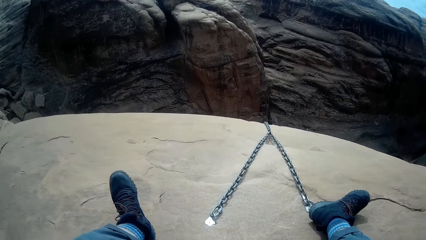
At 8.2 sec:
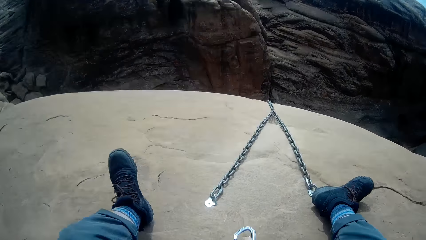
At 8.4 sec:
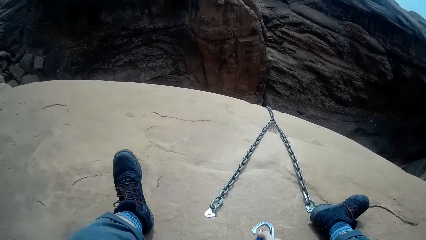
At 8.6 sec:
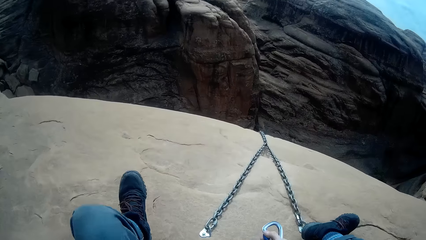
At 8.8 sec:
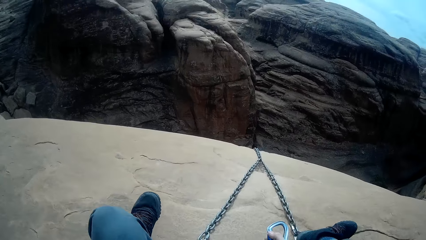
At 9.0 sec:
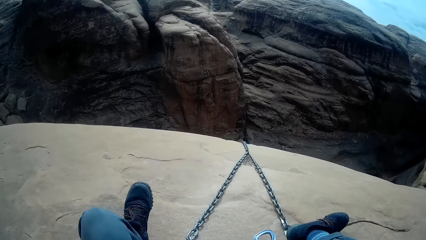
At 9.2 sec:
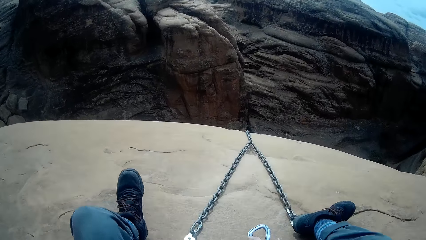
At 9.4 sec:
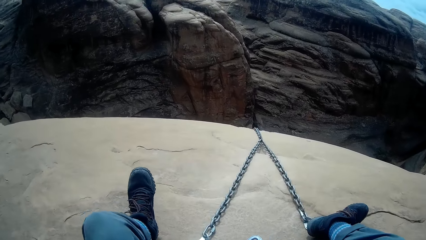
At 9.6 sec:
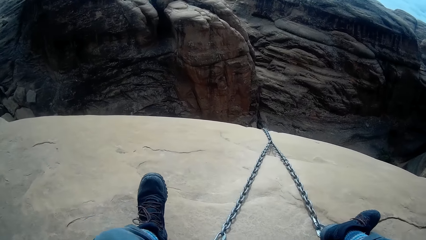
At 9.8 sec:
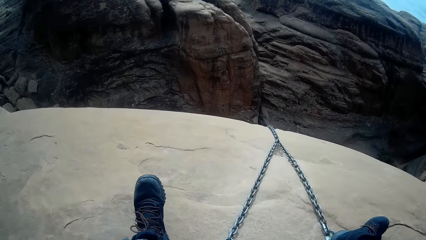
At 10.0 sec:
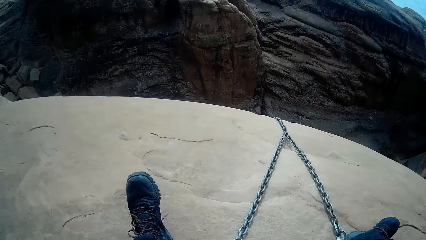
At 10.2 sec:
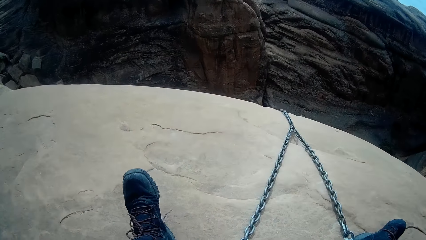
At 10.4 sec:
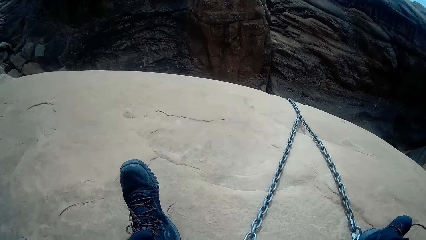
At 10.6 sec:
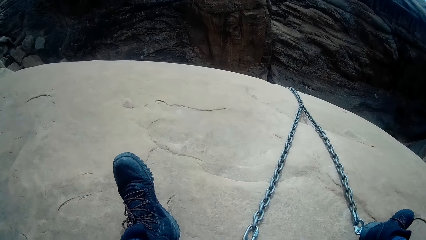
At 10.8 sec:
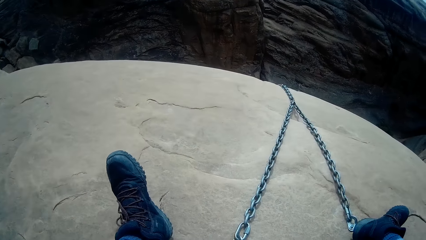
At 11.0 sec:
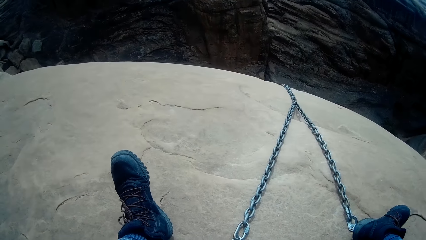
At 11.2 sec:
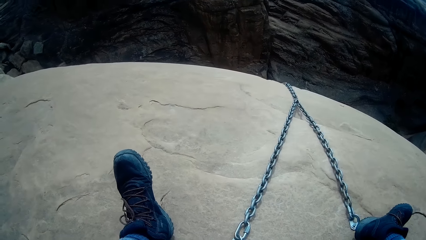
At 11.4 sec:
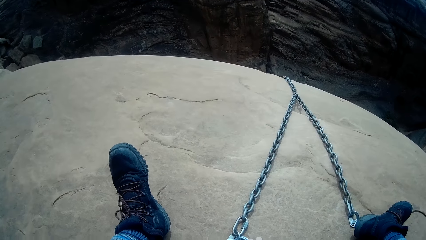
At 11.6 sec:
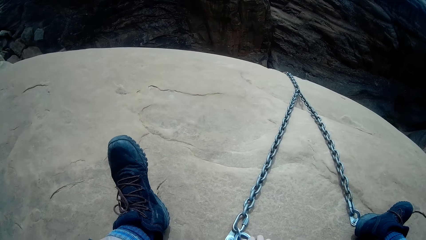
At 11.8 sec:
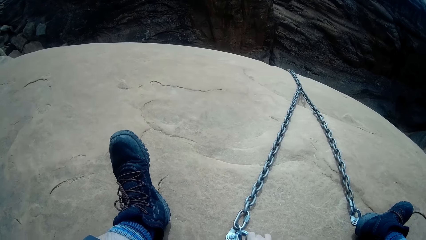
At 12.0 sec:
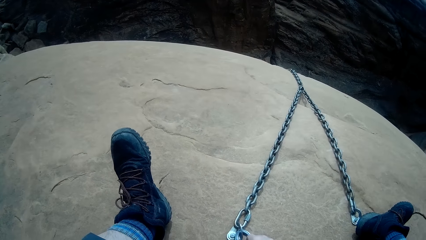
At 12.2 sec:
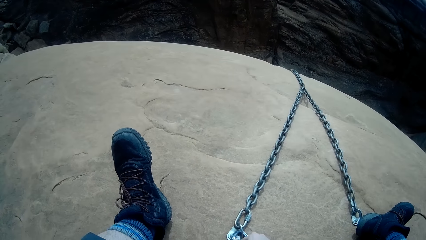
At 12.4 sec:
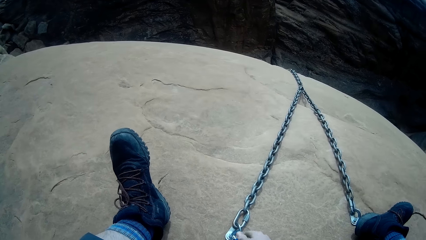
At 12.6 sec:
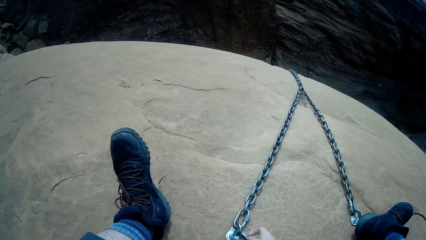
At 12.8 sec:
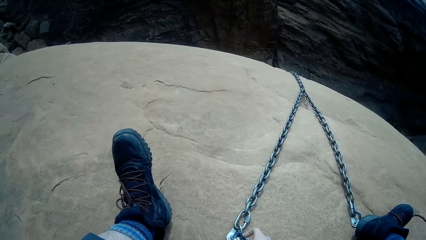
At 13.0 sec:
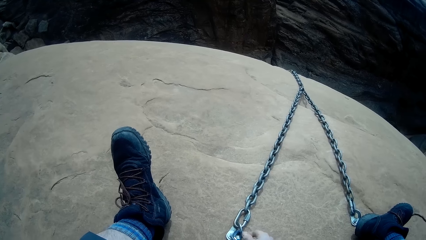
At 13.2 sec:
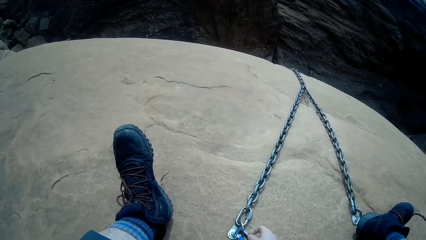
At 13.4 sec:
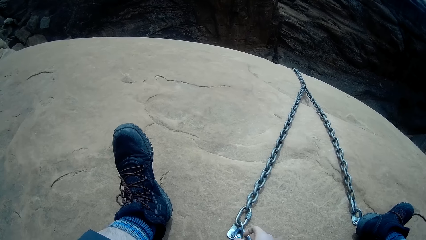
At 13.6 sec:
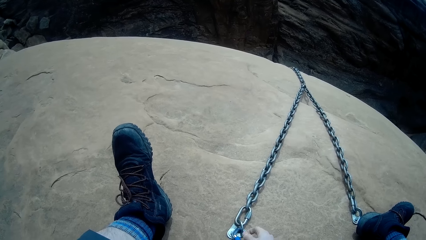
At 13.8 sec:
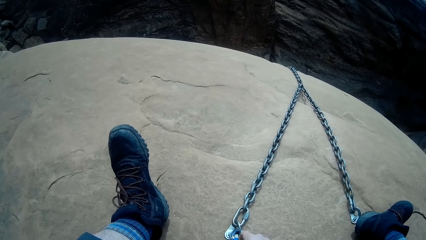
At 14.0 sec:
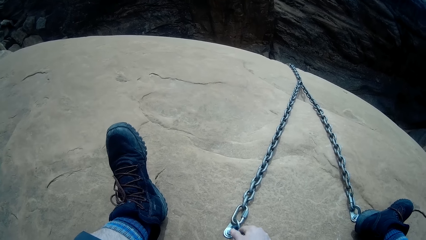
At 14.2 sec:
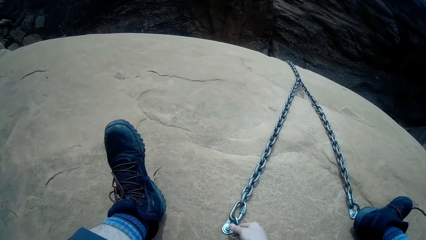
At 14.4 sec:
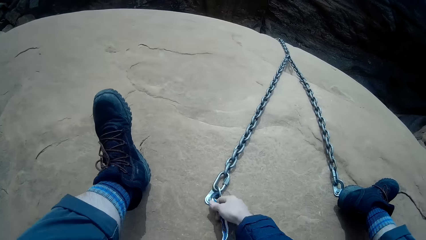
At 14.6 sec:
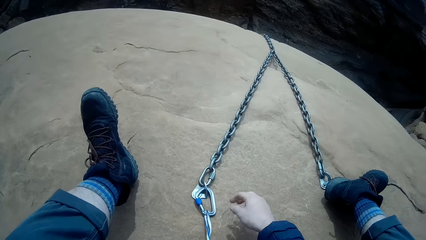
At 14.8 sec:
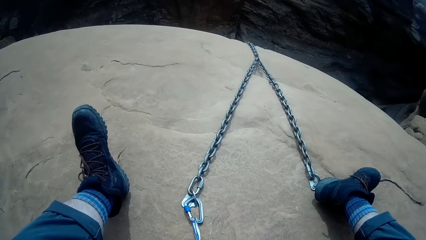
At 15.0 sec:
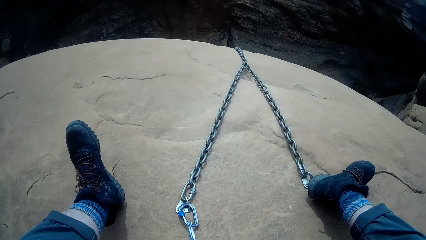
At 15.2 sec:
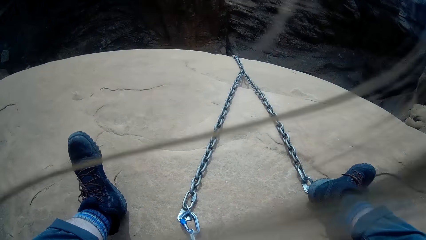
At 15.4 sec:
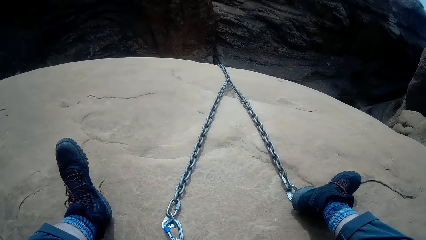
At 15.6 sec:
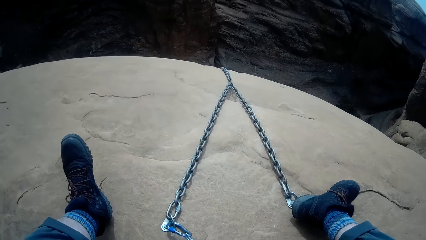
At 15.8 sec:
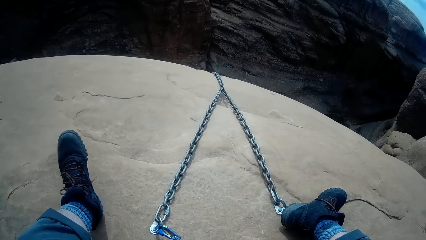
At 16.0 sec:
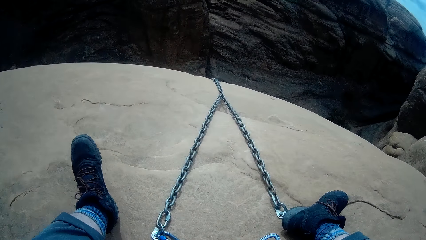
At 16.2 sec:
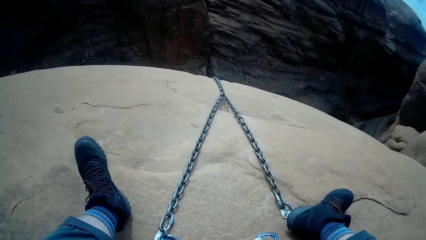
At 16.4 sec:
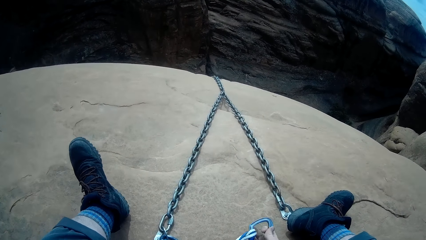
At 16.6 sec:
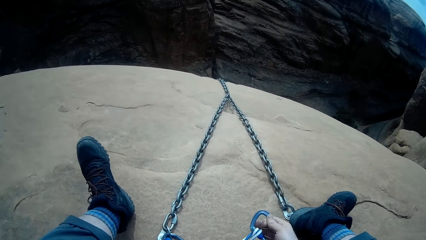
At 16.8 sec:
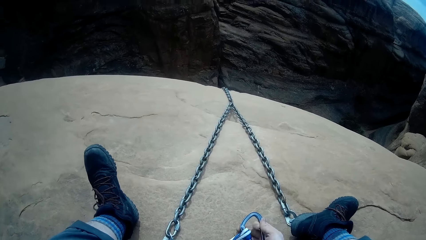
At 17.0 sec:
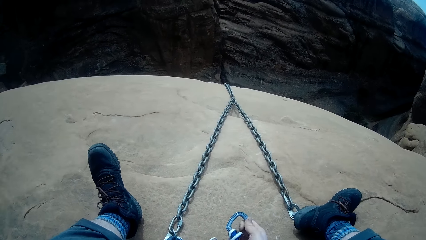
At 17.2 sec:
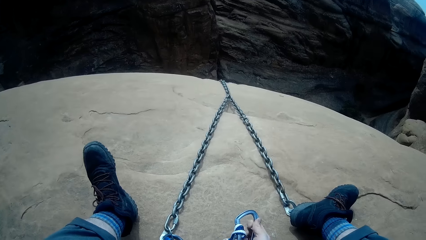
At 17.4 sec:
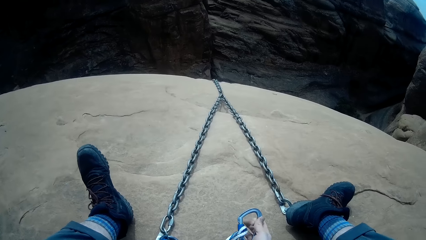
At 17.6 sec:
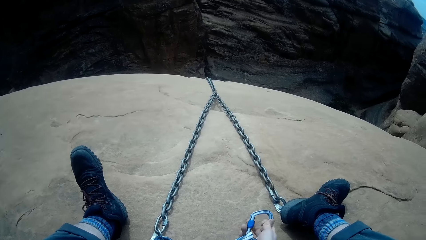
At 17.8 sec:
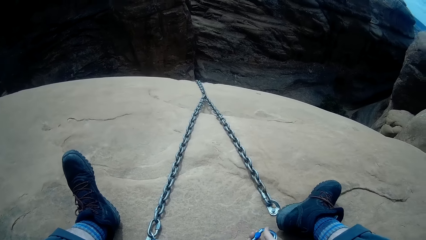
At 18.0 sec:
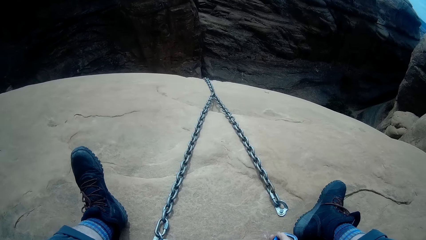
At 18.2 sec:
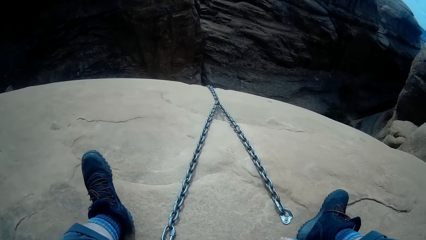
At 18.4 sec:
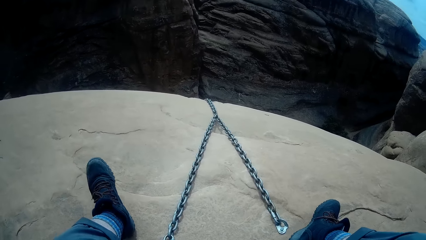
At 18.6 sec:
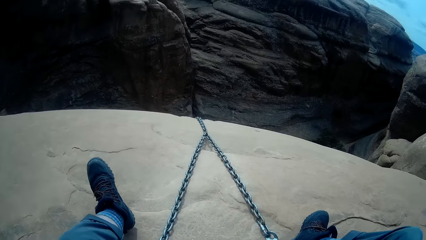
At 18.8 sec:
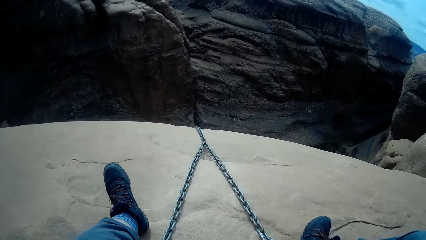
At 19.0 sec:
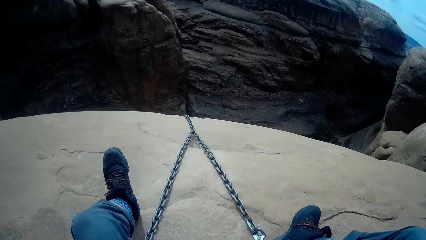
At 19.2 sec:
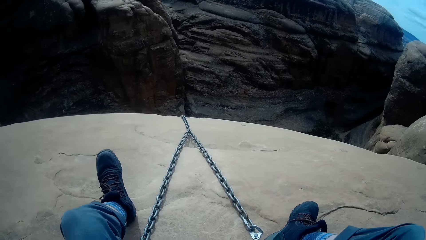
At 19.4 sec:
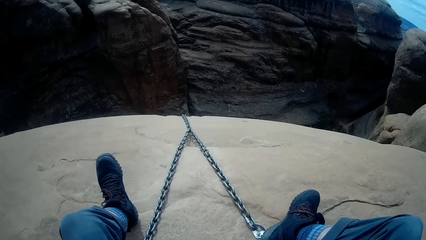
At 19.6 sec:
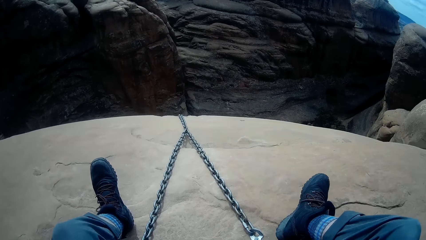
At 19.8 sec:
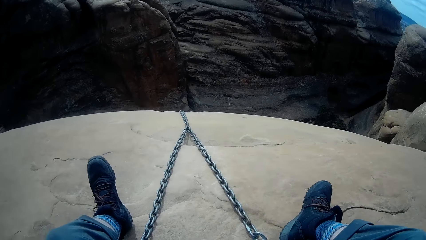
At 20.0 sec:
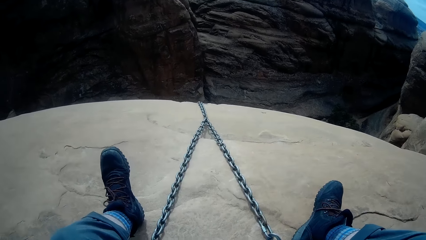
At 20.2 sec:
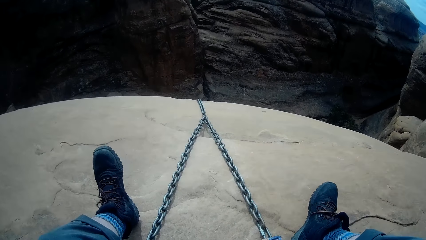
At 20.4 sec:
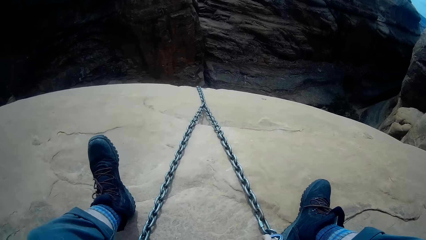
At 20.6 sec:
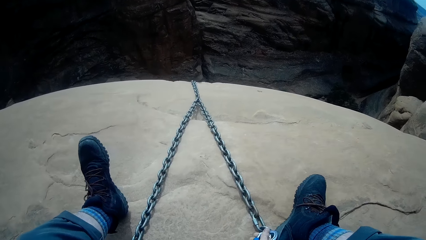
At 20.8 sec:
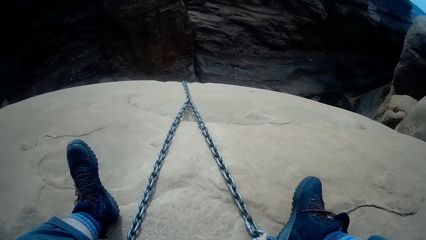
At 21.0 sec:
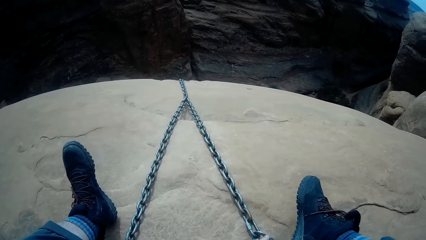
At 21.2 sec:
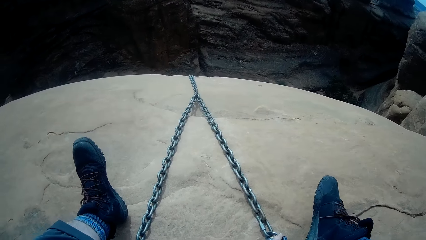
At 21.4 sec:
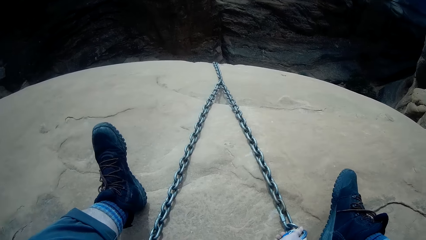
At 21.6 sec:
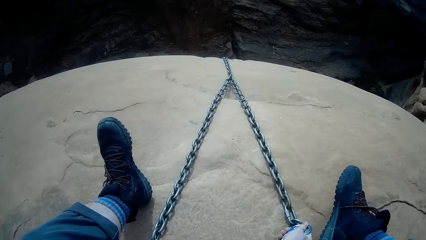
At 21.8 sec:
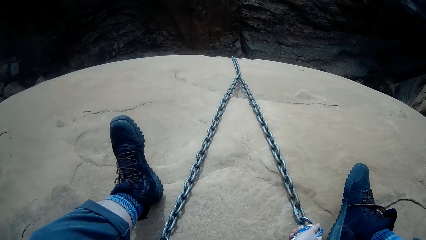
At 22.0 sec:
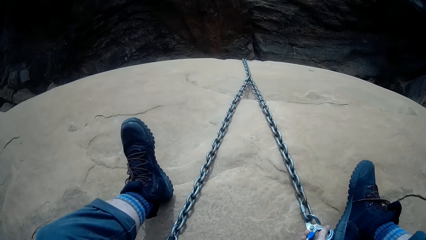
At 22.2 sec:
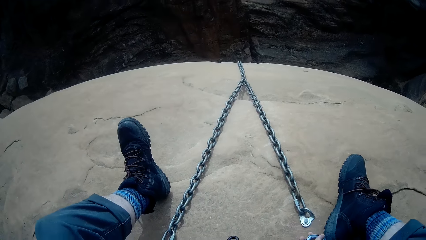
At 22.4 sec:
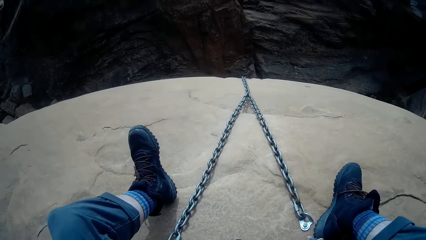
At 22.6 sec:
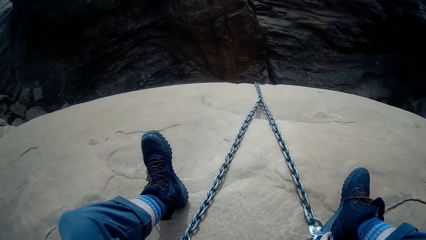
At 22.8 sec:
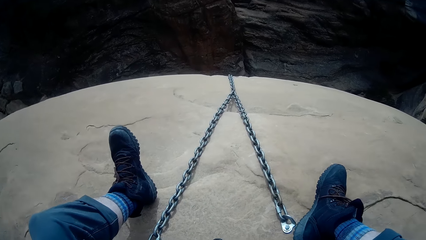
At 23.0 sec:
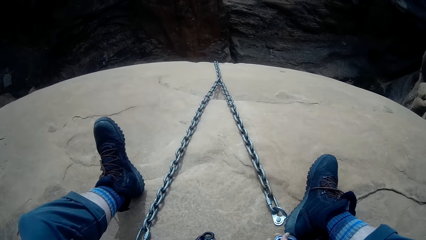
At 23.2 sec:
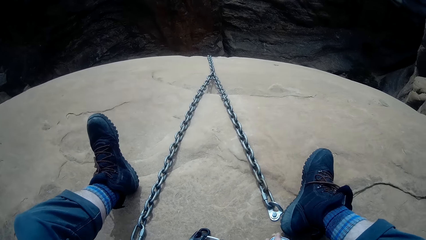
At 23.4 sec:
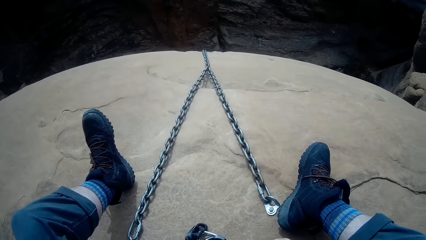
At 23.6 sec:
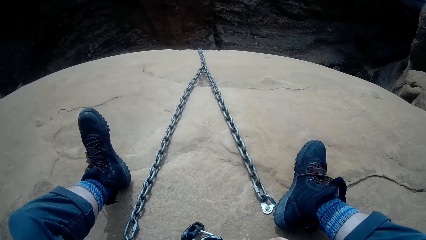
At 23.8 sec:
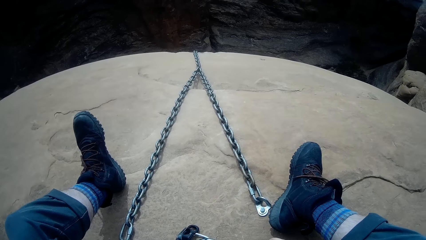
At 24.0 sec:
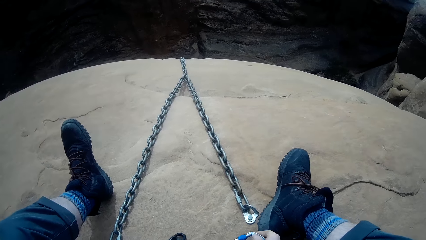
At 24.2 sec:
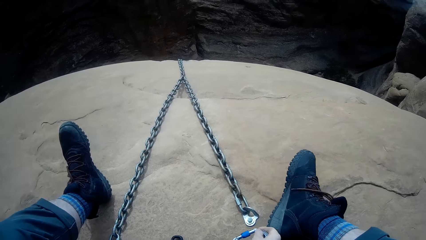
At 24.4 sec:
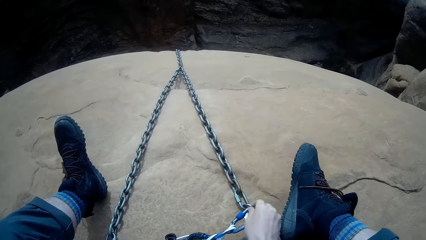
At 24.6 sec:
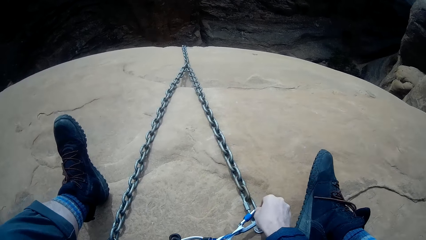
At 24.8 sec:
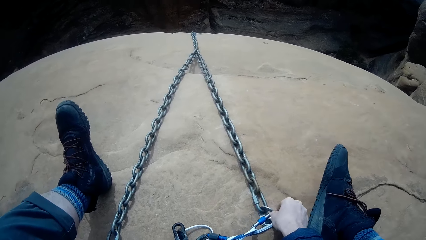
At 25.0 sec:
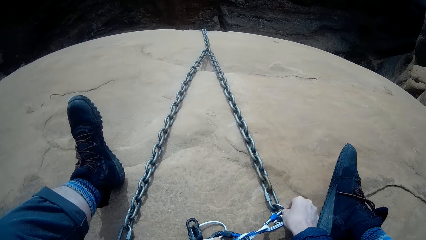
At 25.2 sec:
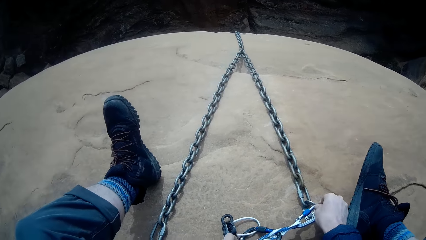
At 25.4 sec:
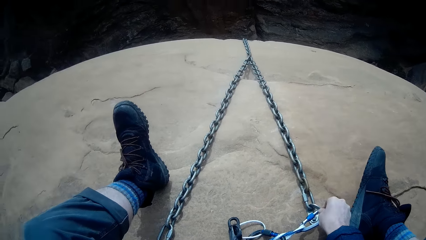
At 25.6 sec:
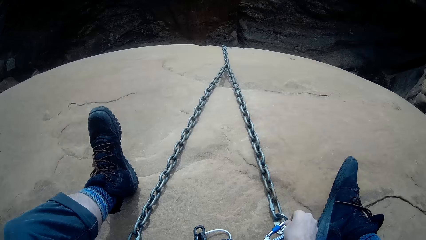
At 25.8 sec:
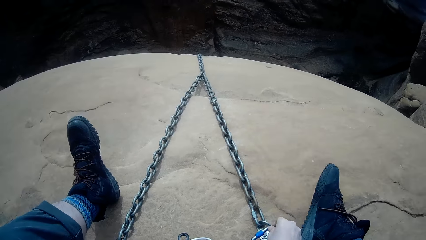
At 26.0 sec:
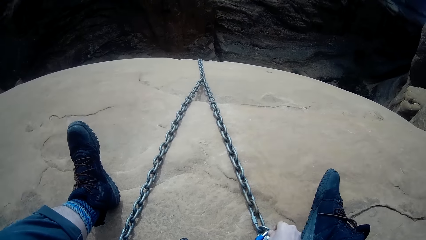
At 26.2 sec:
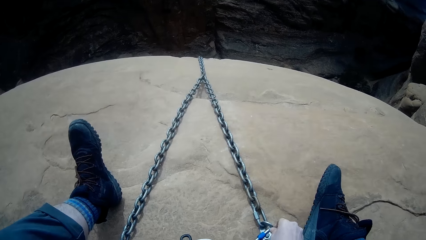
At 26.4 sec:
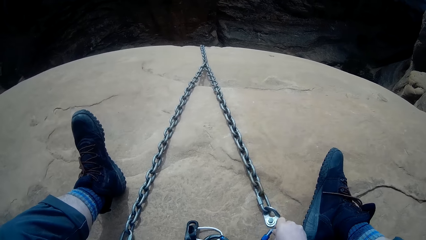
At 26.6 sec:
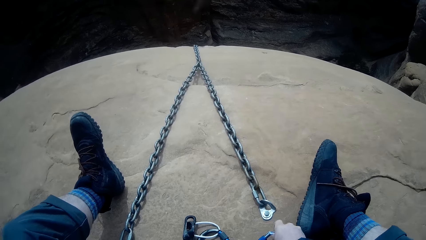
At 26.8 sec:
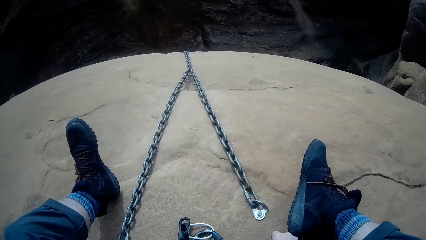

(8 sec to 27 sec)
The camera wearer connects the climbing carabiner to the chain. They hold the rope. They open the climbing carabiner. They hold something. They move towards the chain. They fix something on the chain. They hold something. They connect the climbing carabiner to the chain.
